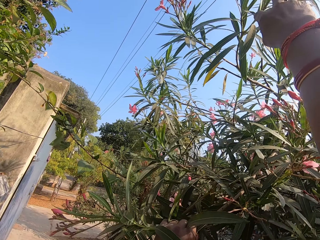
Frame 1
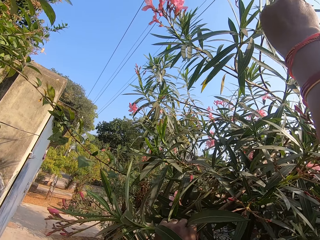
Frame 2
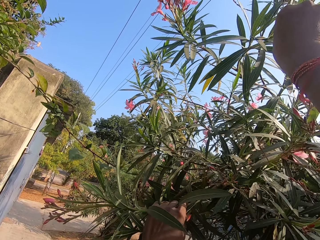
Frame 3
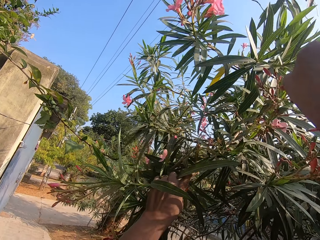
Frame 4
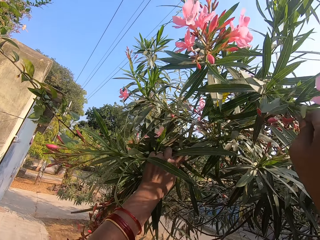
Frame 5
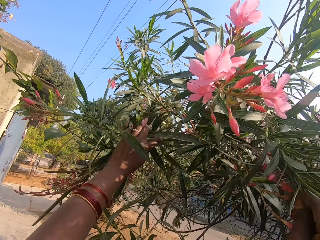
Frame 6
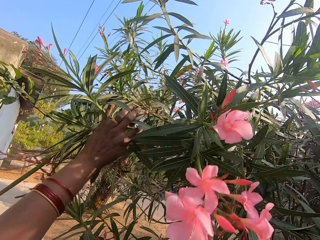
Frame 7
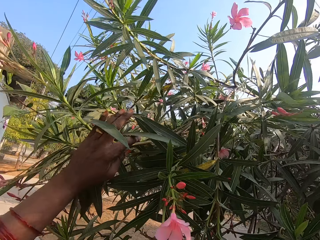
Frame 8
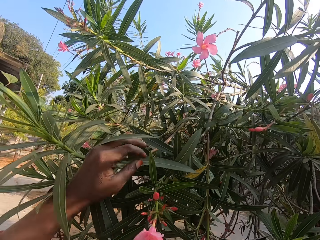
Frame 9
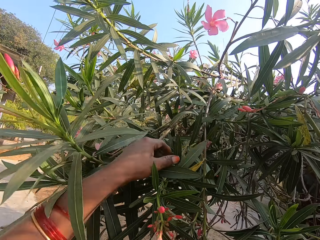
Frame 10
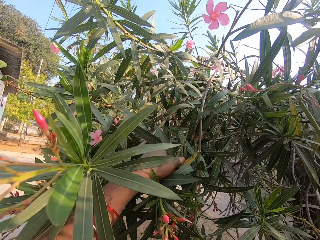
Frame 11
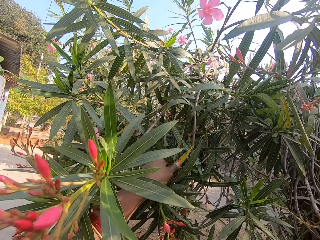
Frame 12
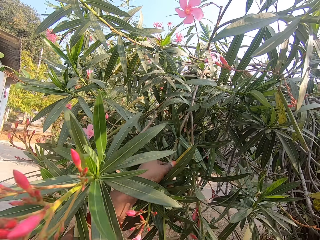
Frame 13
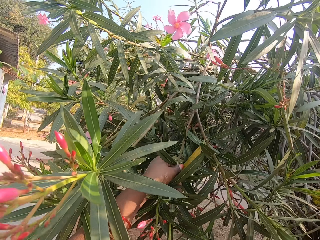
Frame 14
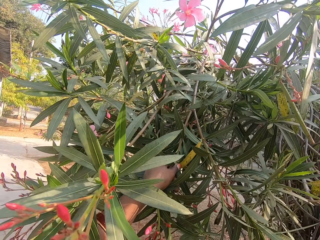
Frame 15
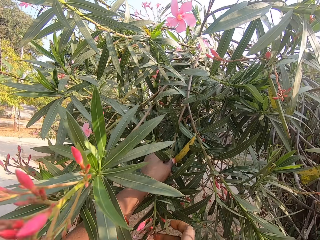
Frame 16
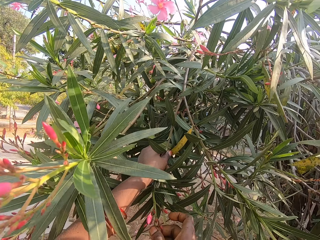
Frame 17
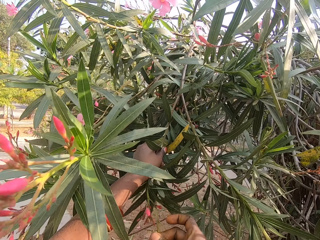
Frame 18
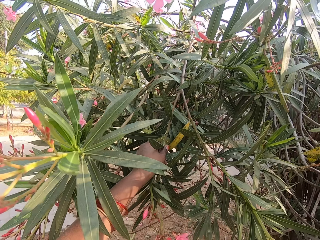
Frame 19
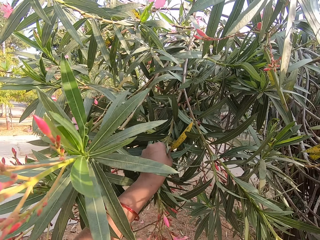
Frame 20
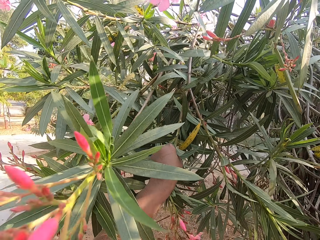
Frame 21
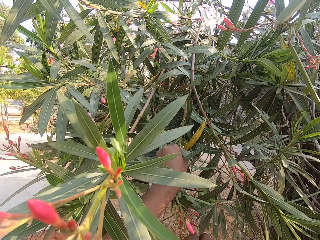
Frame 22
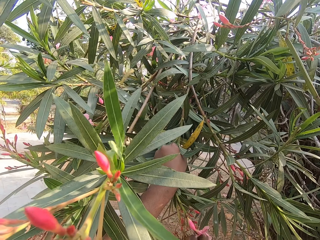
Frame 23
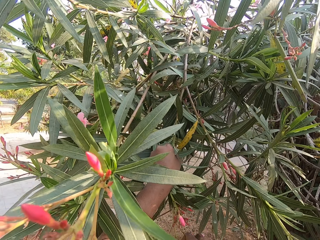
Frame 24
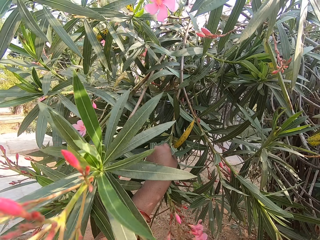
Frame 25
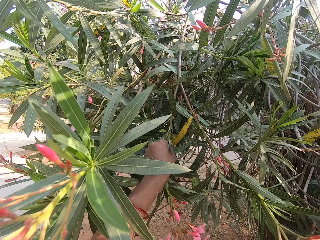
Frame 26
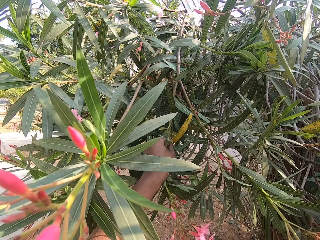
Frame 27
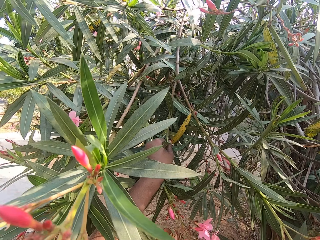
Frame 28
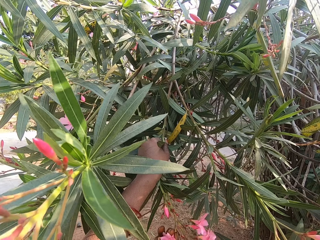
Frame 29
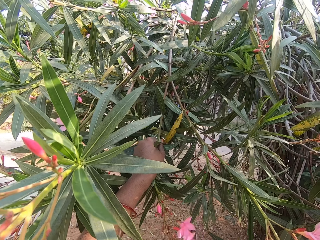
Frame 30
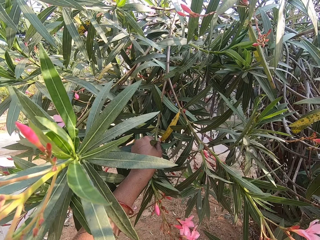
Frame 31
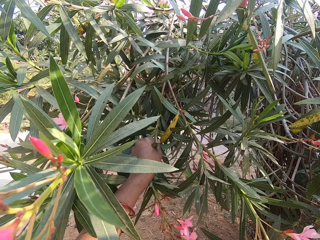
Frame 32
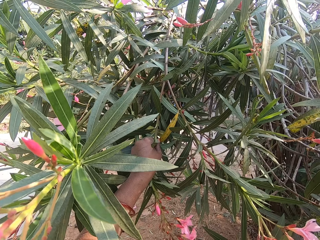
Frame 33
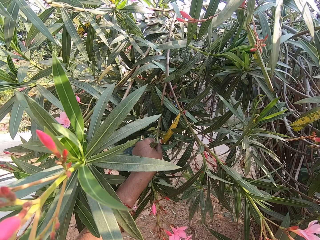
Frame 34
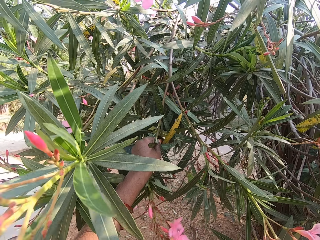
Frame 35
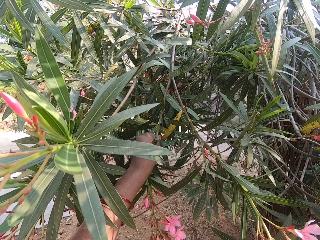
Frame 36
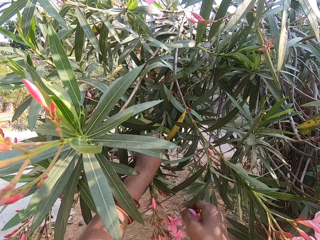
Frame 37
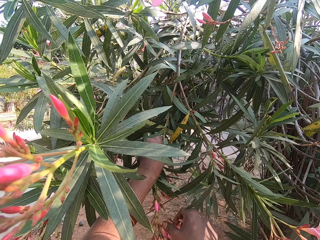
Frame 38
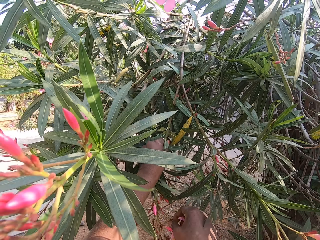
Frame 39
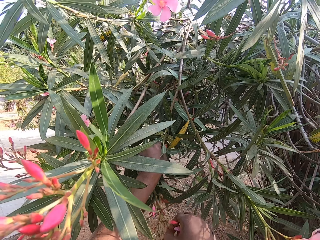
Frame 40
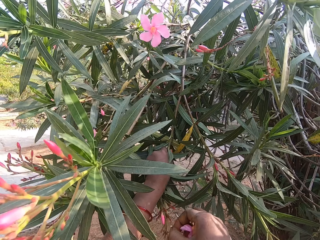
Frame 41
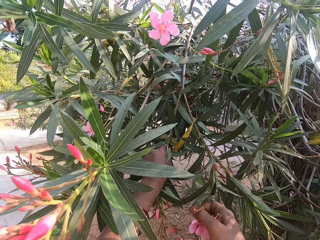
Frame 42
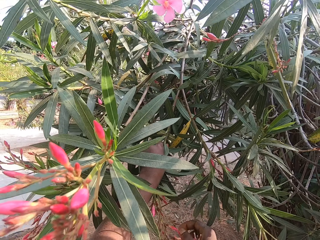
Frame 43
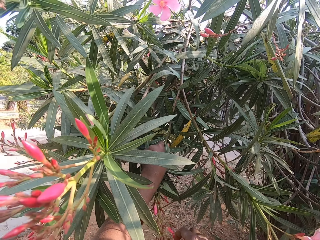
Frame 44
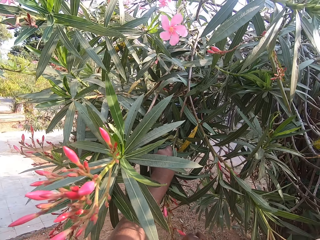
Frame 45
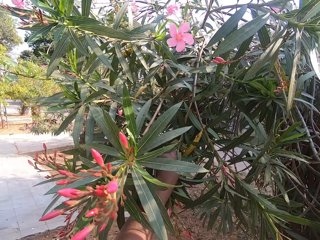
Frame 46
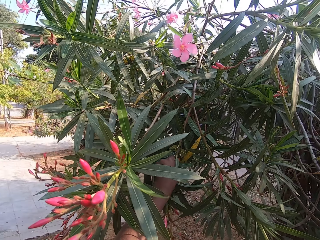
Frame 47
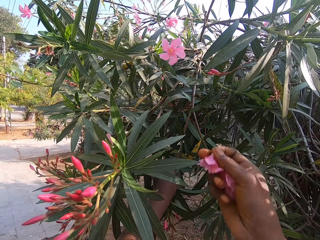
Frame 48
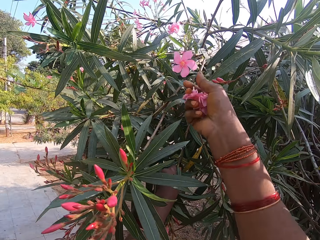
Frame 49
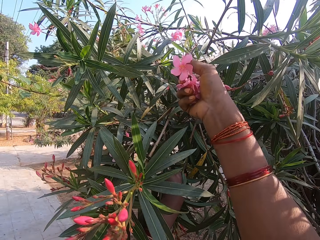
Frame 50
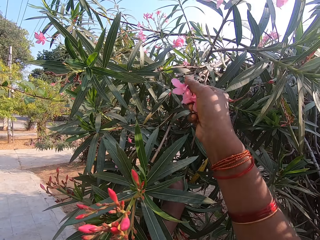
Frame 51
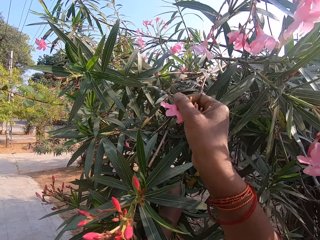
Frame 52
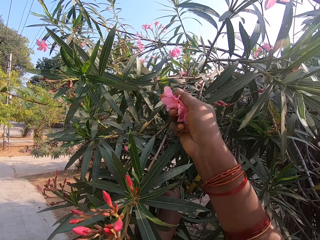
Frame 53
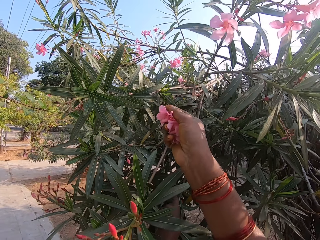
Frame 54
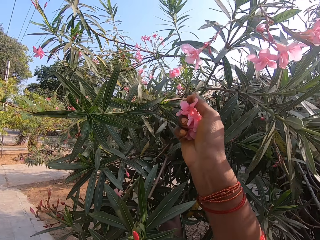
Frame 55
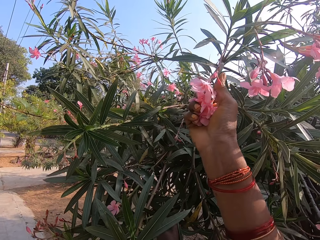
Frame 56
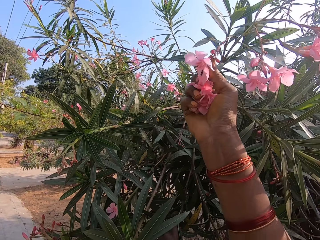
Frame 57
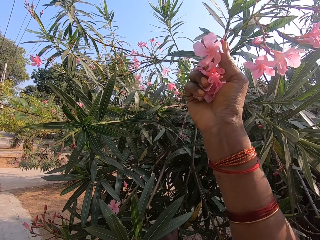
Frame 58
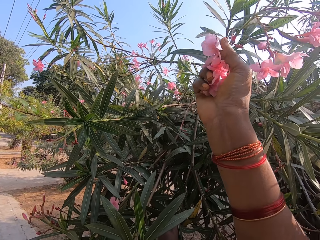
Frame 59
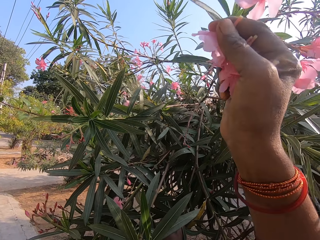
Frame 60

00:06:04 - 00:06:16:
The camera wearer pulls a flower branch. She plucks a flower with her hand.

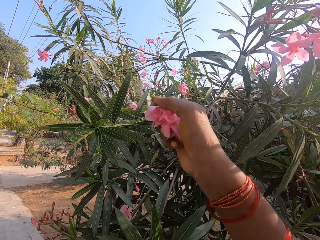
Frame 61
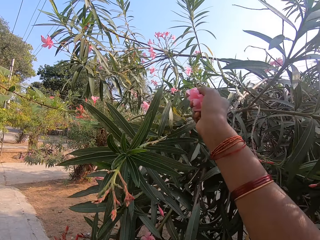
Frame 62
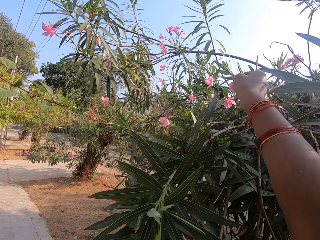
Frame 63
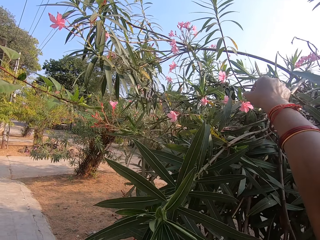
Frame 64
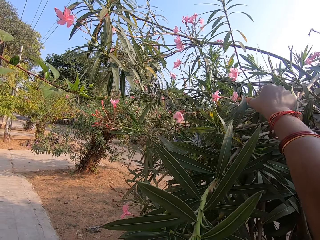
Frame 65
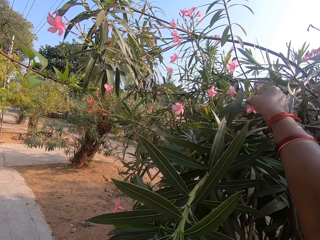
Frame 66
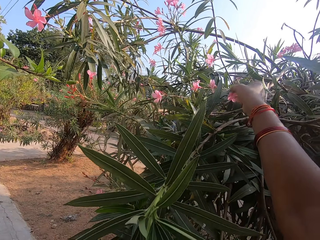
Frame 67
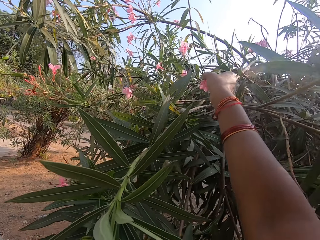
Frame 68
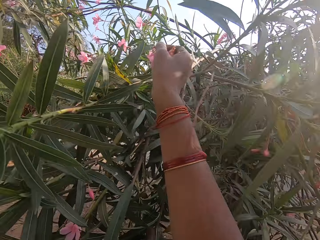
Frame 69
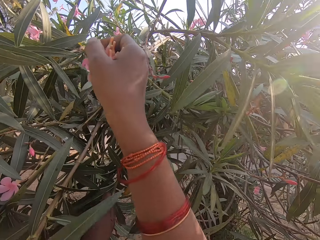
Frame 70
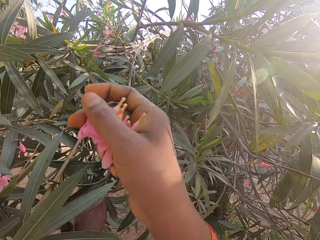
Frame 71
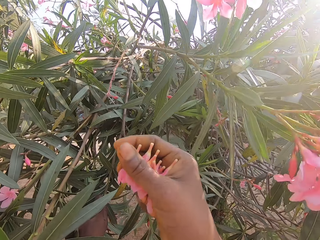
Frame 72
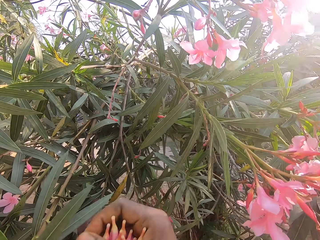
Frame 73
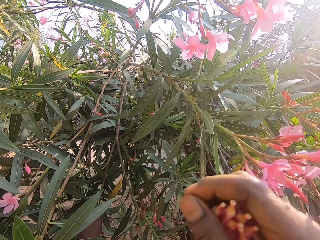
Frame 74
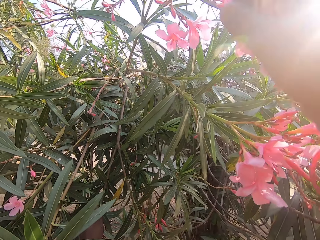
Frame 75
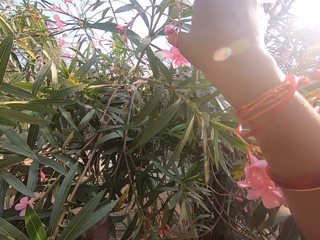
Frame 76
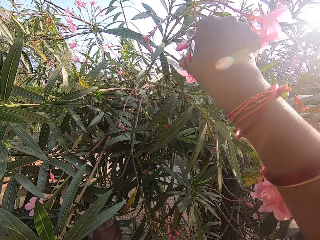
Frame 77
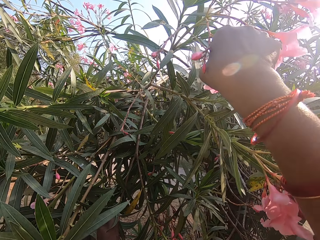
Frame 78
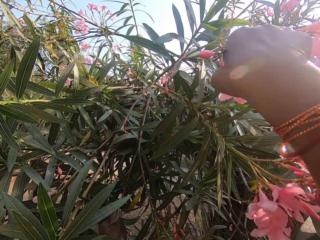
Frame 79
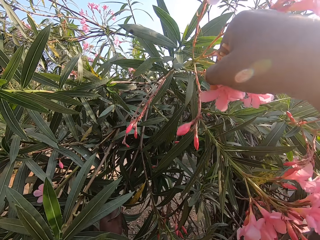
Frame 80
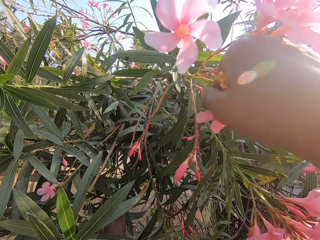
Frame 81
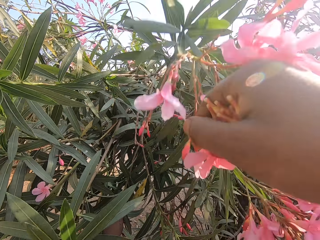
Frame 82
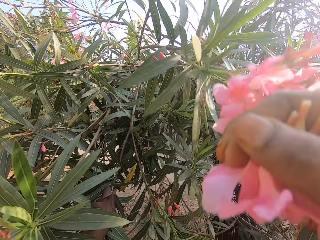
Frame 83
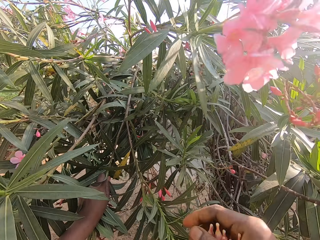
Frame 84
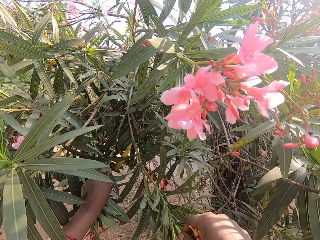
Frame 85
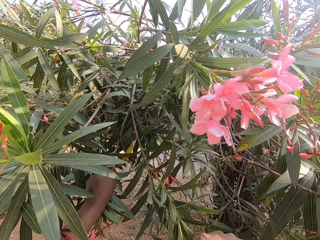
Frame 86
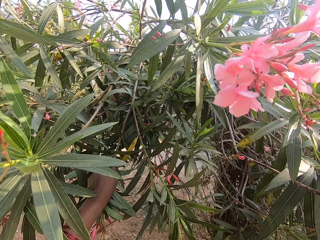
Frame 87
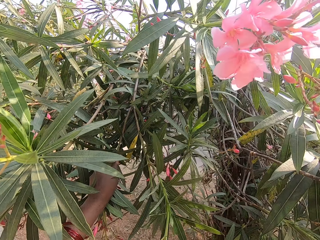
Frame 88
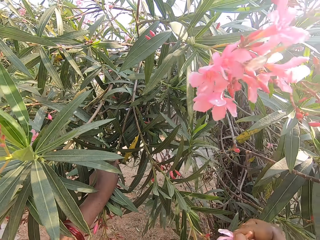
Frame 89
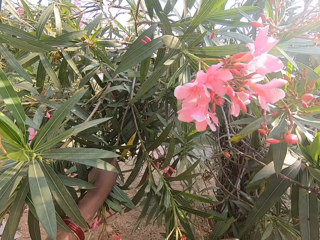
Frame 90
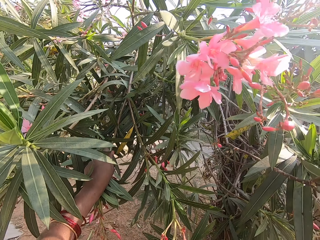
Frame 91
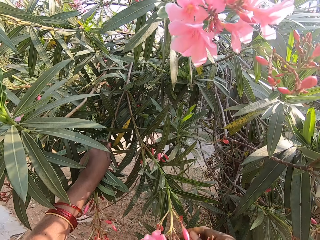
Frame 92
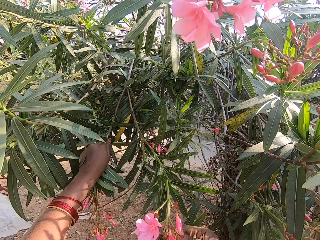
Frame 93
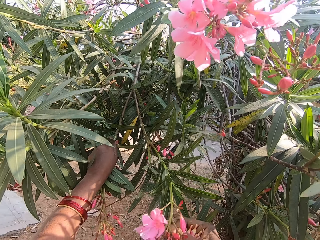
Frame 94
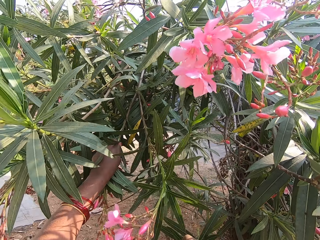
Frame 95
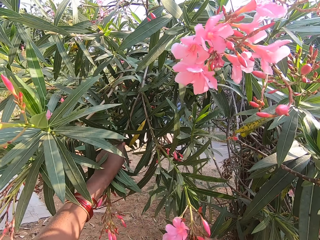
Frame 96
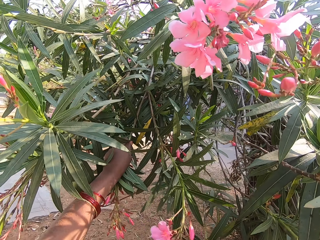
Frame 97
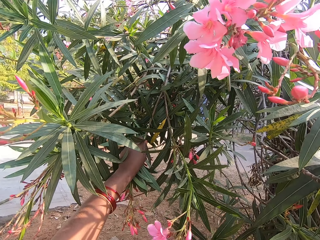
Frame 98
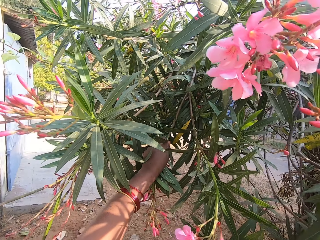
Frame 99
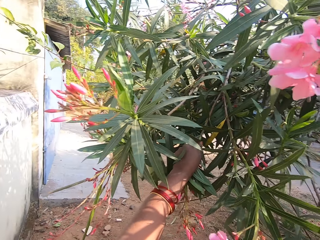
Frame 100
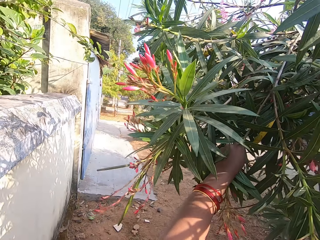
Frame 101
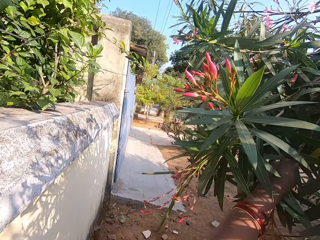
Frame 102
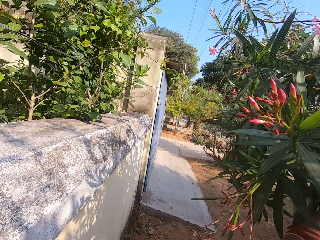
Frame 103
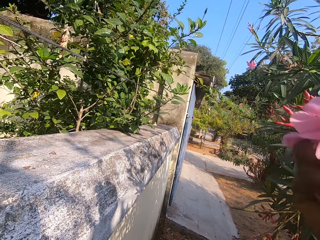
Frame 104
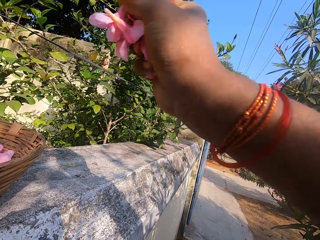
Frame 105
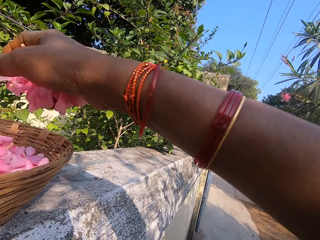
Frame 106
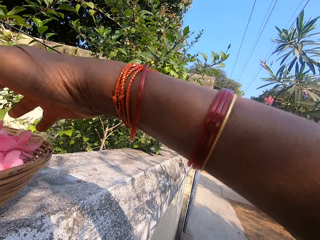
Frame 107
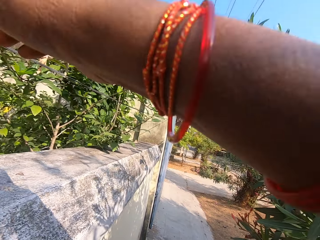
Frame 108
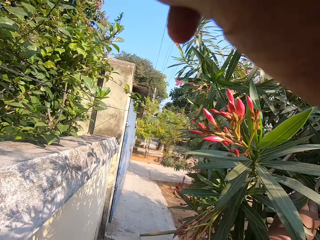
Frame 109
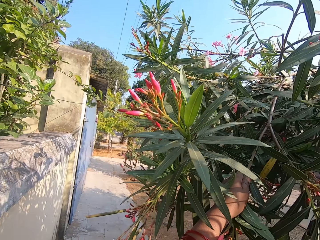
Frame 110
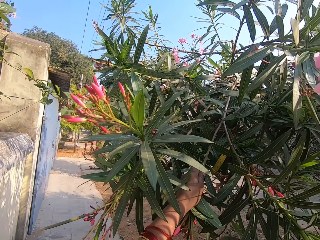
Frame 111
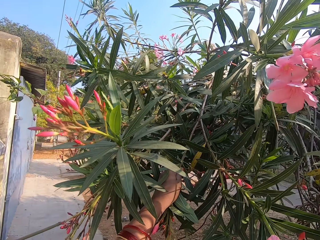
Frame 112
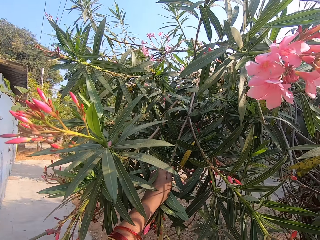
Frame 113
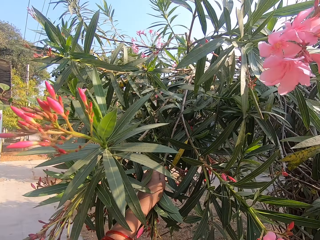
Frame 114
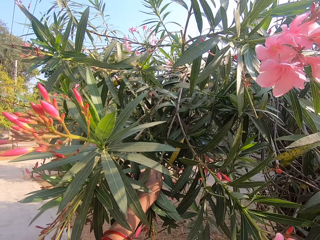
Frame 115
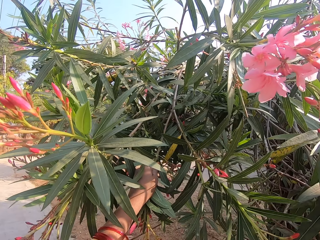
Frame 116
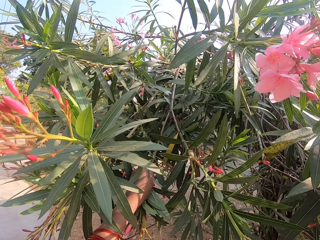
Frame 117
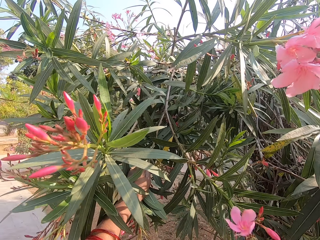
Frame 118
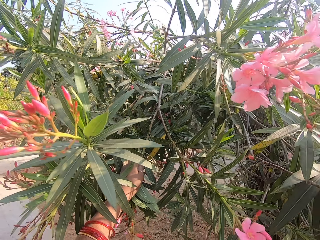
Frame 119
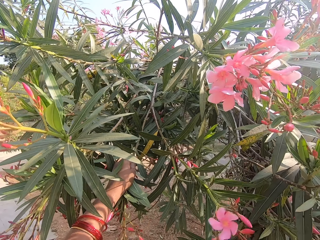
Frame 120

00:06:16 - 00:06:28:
The camera wearer drops the flowers in a basket. They hold the flower branch.
